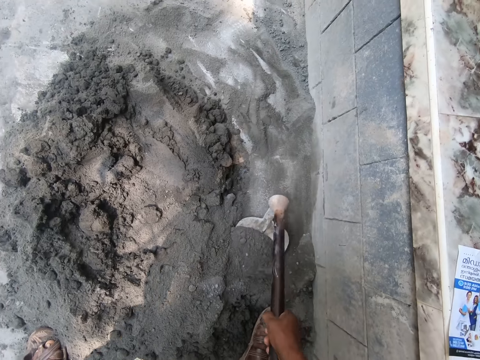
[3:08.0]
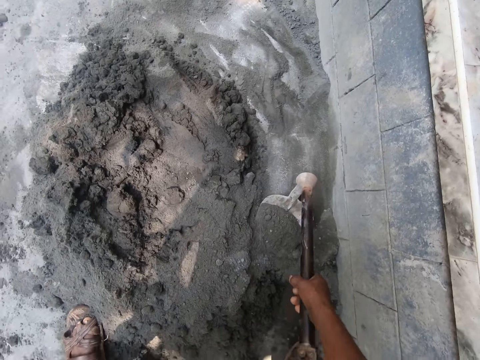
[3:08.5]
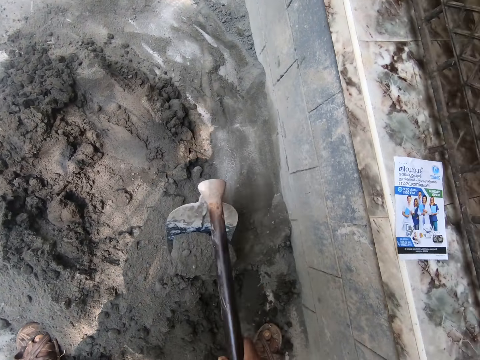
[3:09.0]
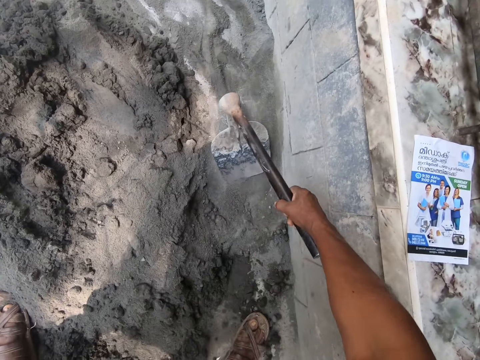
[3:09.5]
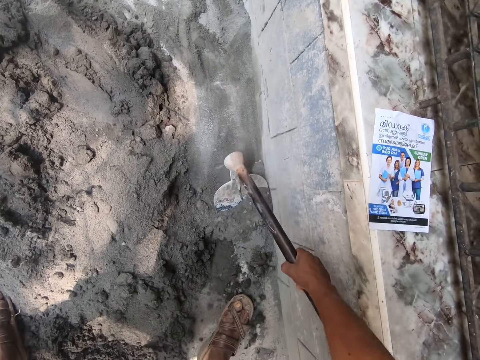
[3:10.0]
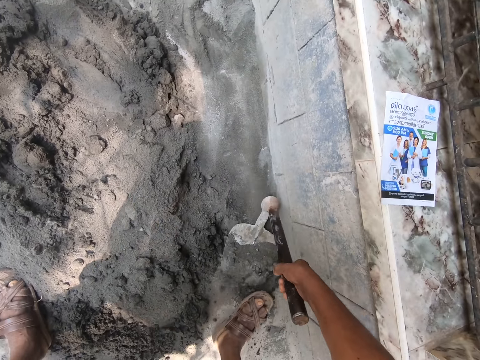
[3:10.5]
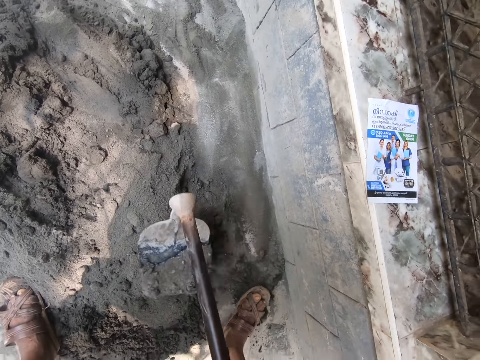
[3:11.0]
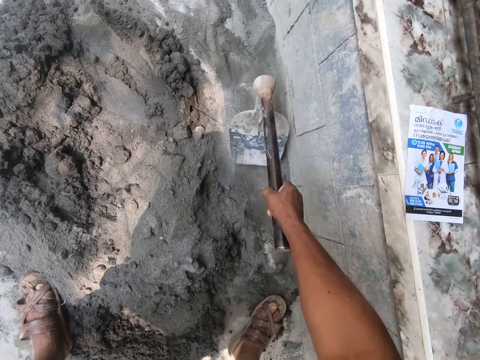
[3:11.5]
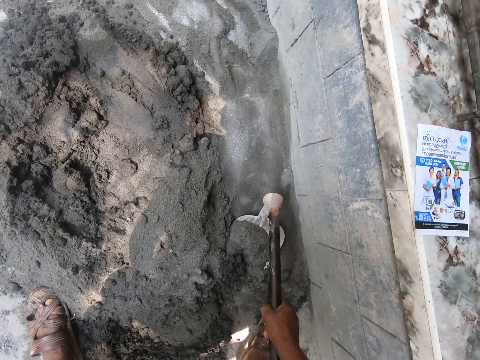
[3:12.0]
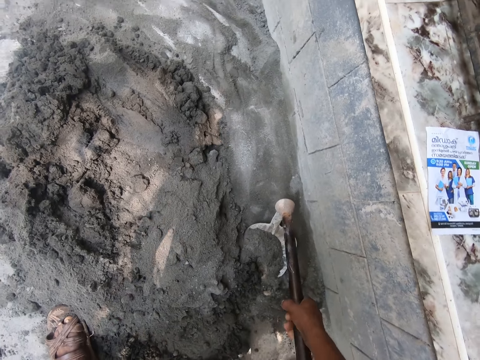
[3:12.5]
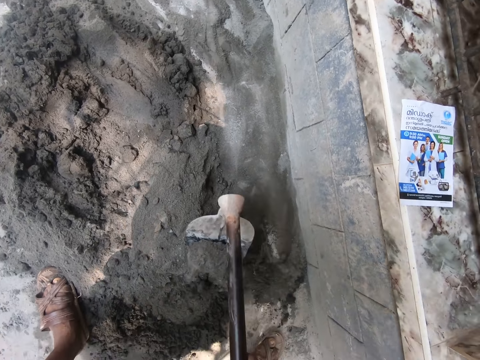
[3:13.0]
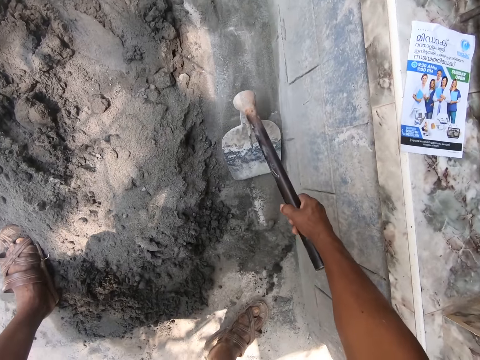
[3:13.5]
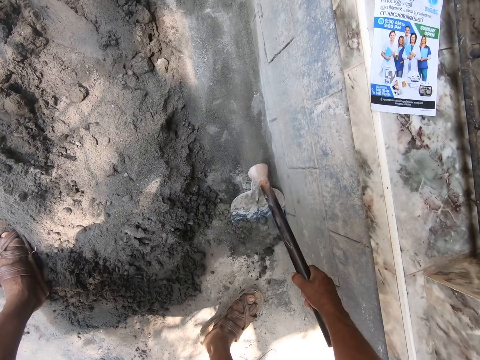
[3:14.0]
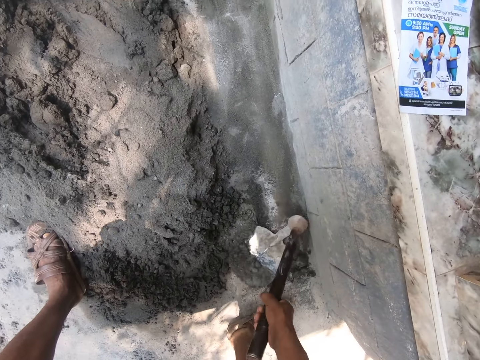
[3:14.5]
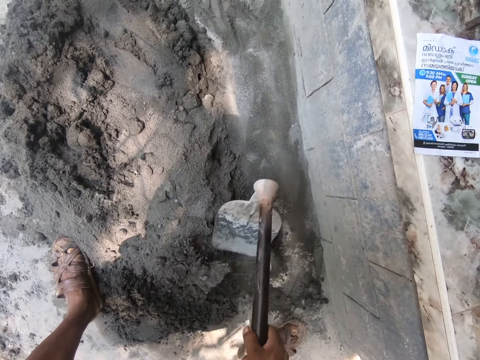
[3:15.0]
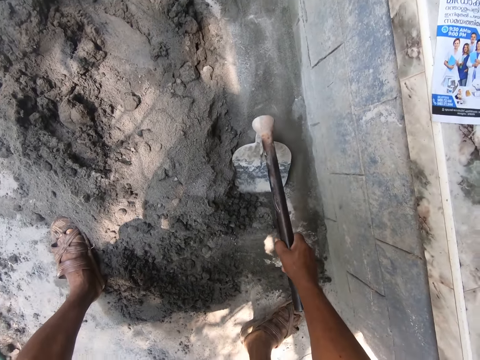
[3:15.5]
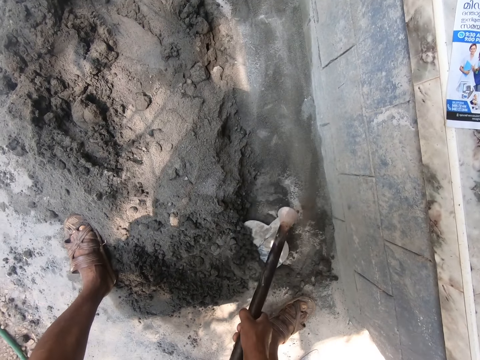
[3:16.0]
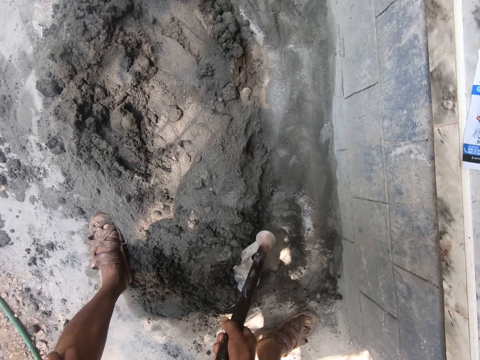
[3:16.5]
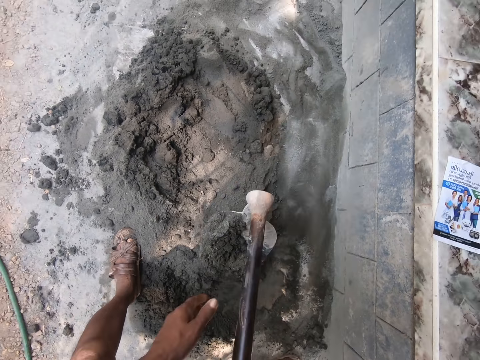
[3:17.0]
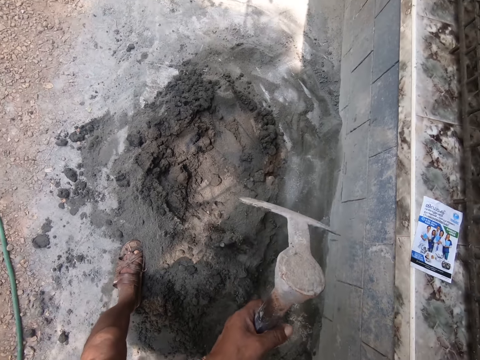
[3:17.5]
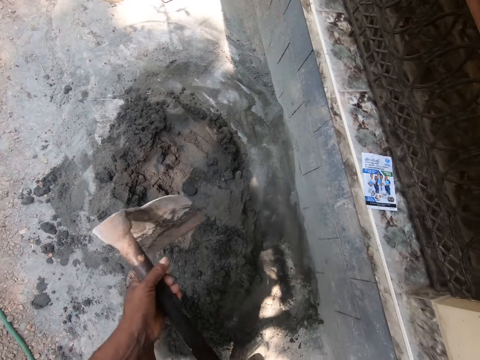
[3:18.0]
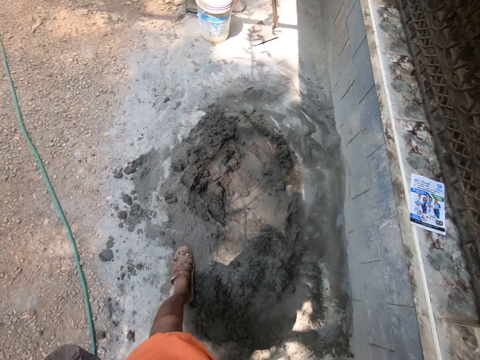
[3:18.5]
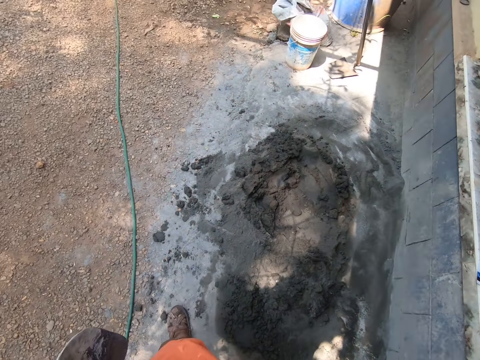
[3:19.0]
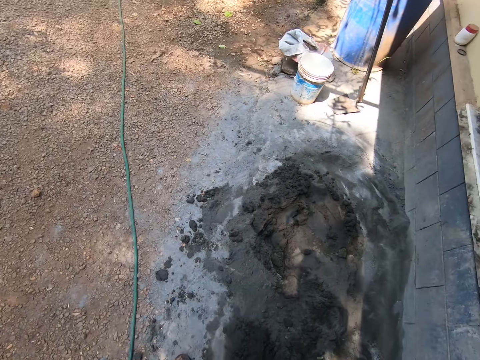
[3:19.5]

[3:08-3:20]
The camera wearer grabs the hoe with both hands.

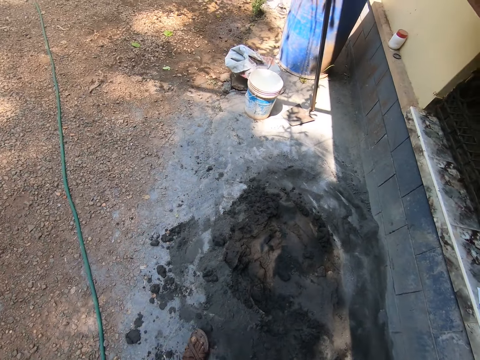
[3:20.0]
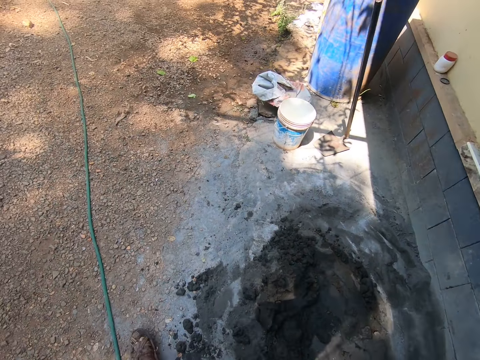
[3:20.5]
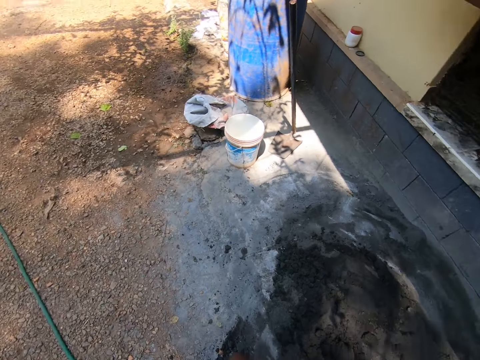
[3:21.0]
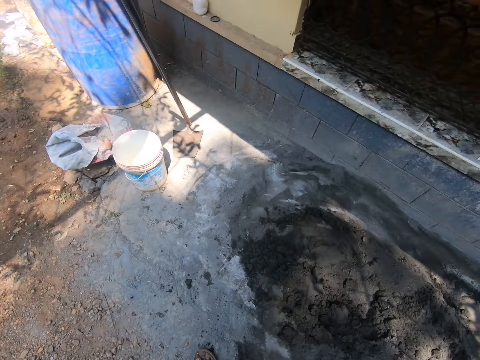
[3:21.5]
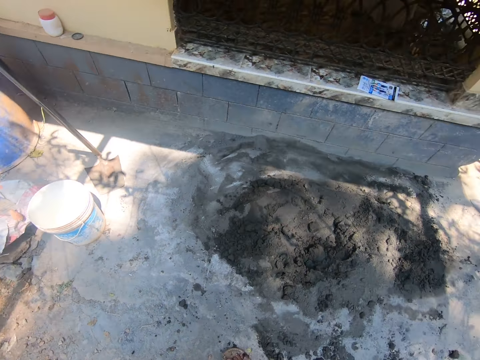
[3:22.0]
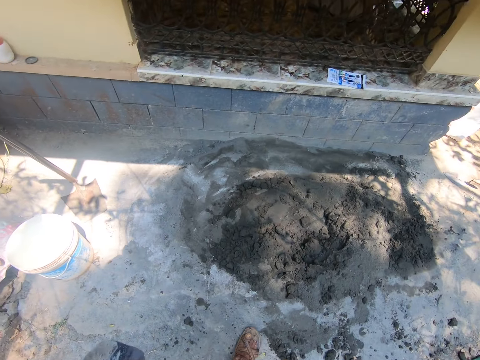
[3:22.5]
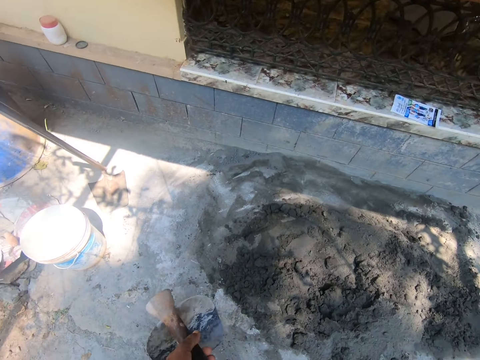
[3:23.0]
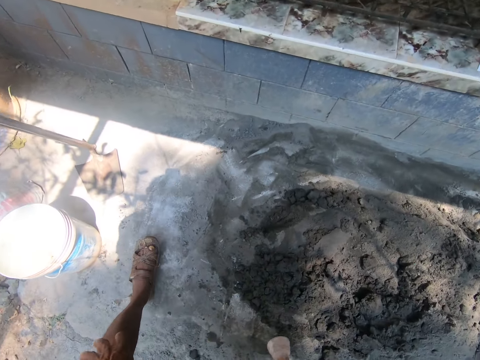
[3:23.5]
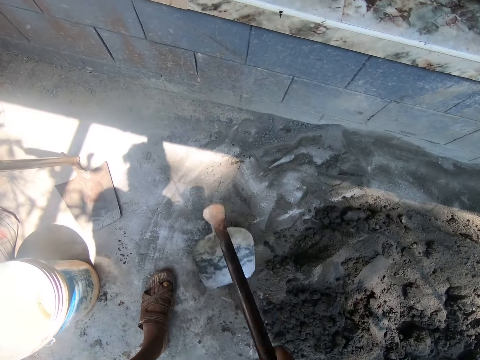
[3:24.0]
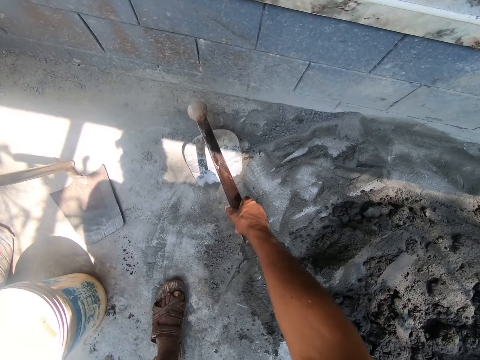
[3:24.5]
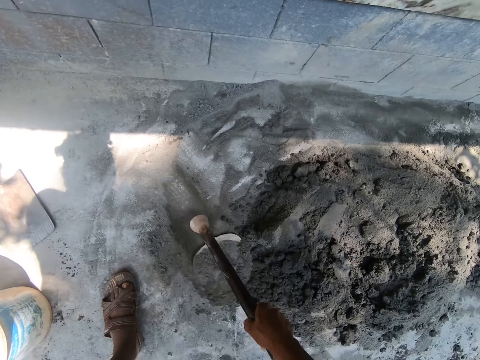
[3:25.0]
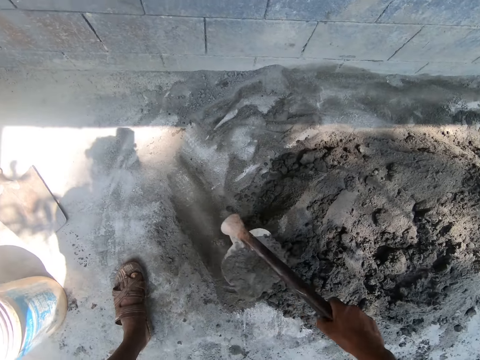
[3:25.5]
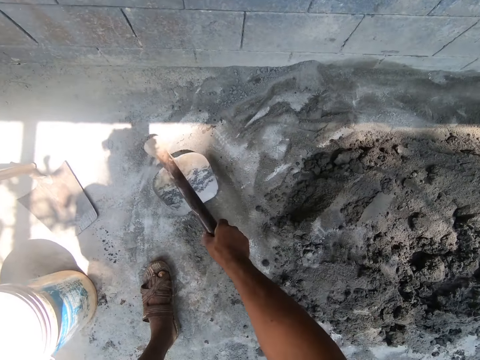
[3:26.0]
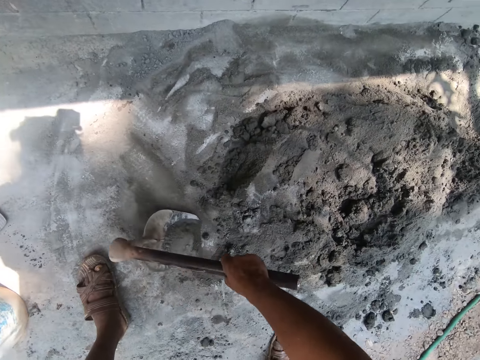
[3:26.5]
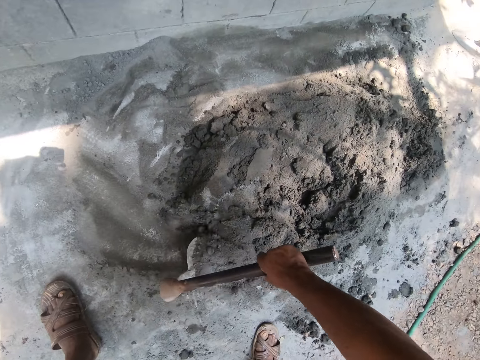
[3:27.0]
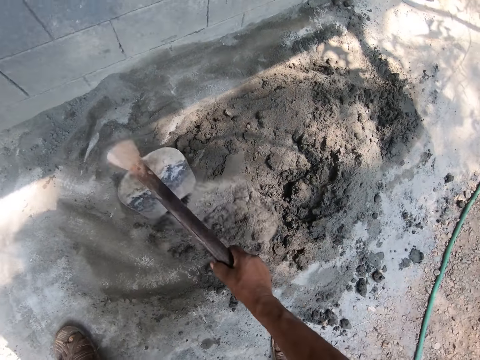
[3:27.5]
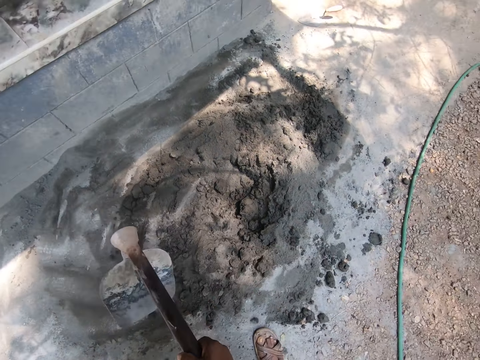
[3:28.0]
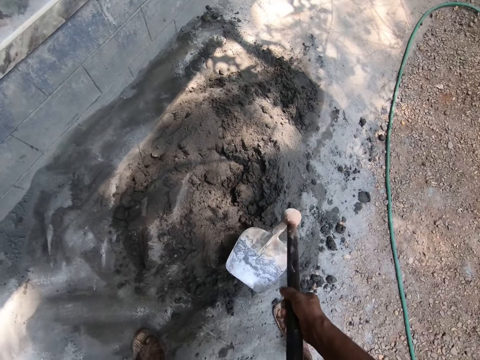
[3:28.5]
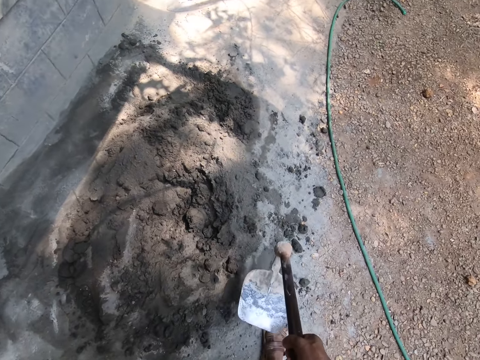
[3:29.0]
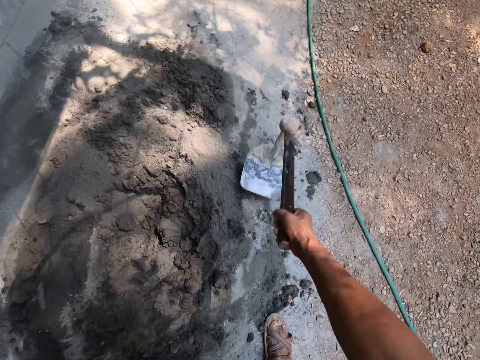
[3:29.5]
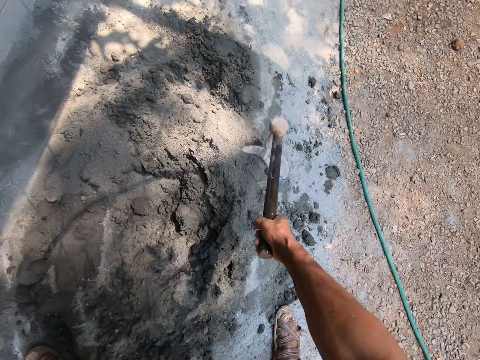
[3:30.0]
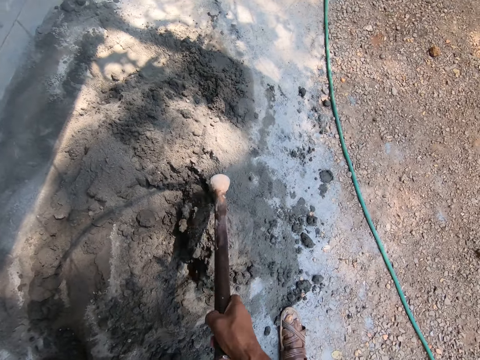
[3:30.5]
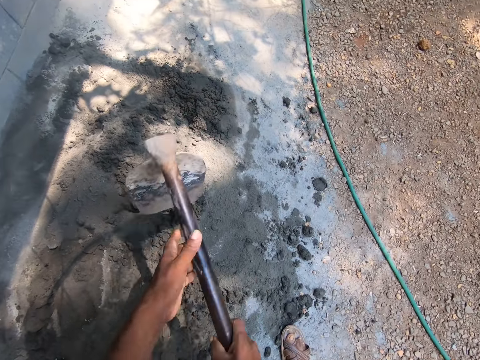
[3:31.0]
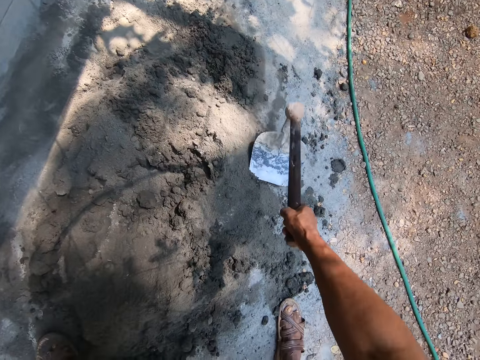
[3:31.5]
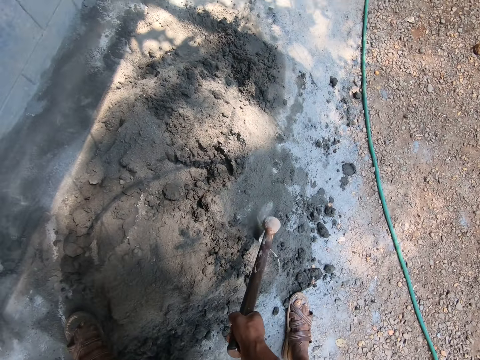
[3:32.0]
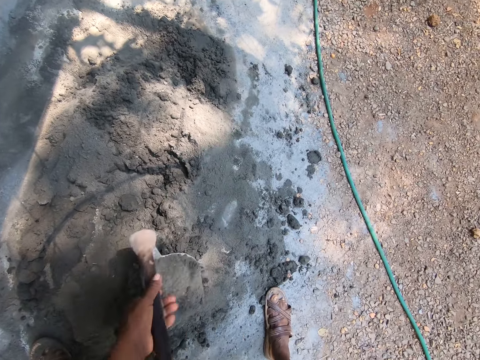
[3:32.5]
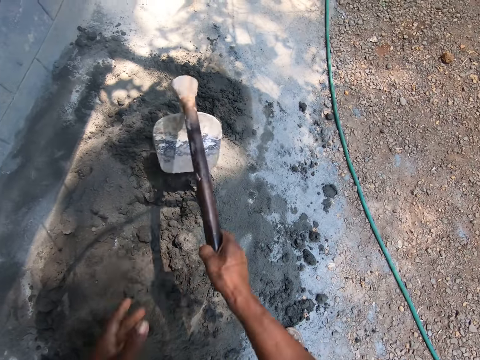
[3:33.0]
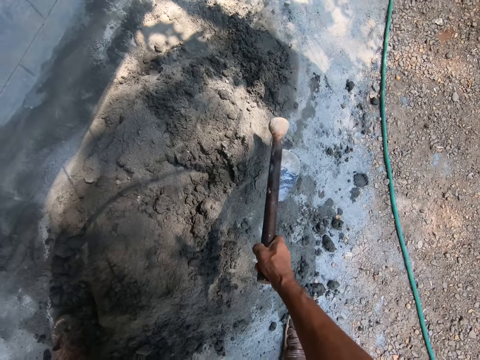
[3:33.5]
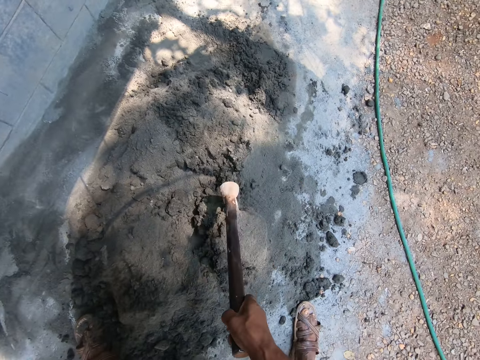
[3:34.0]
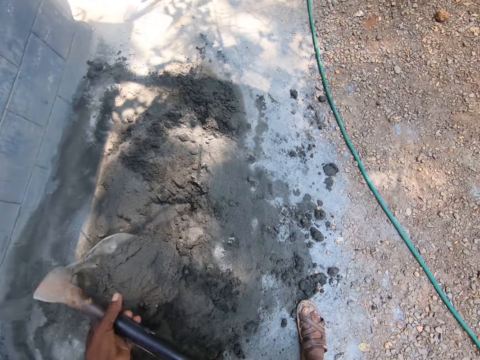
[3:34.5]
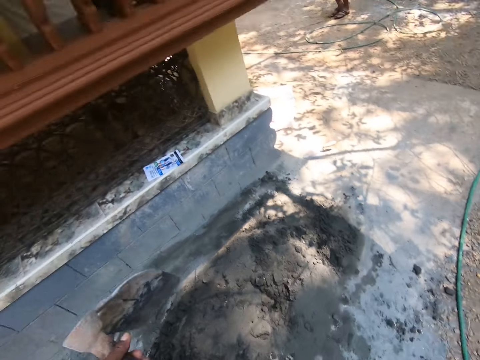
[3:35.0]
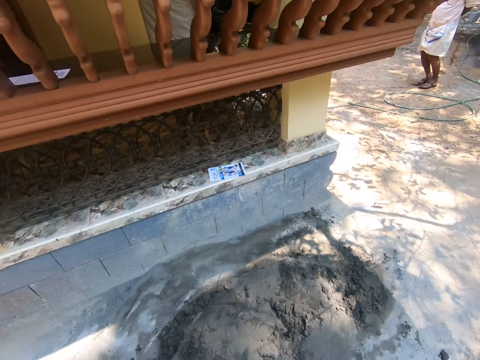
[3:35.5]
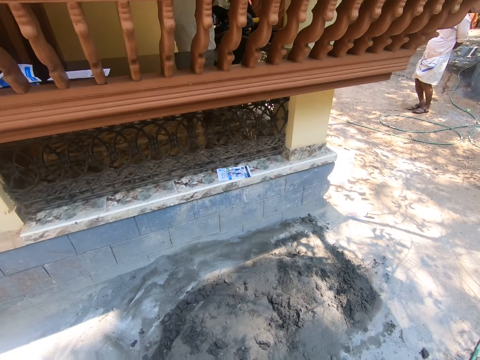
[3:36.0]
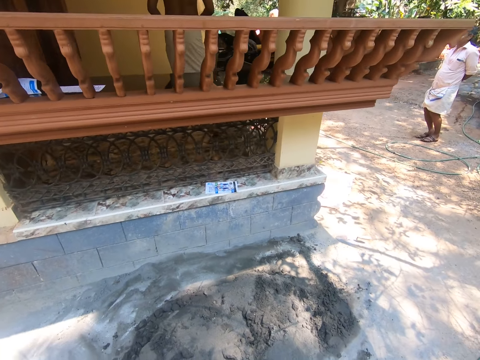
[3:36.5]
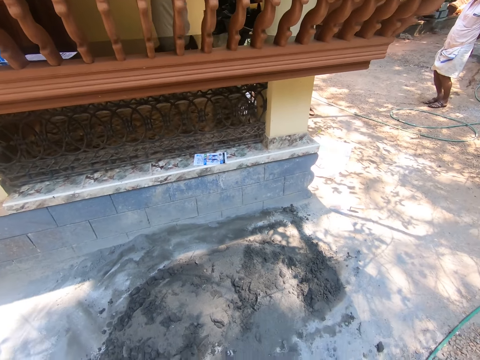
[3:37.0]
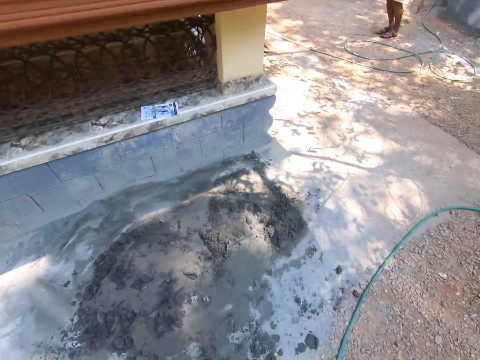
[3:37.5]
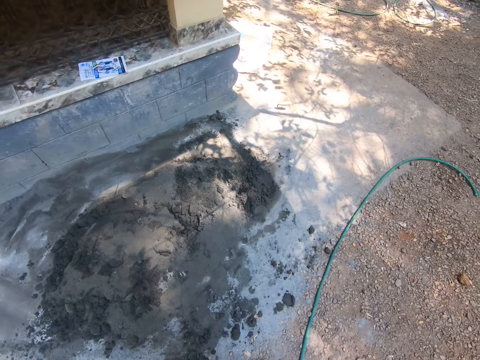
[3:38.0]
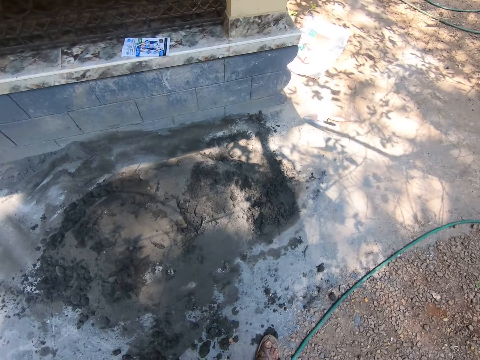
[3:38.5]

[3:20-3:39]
The camera wearer looks around. He prepares the mortar with the hoe in his right hand. He mixes the cement with water. He swings the hoe on the mortar with both hands. He looks around.
